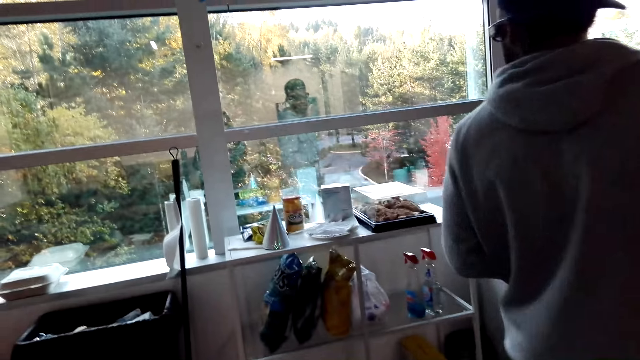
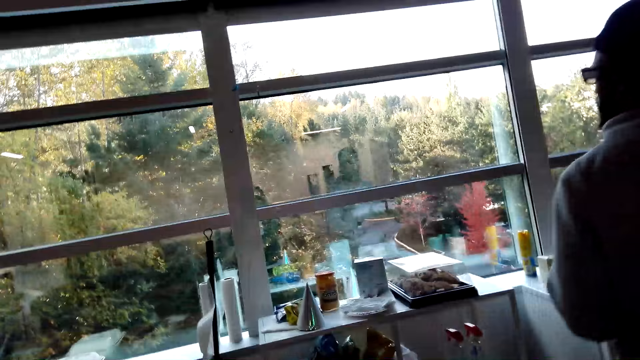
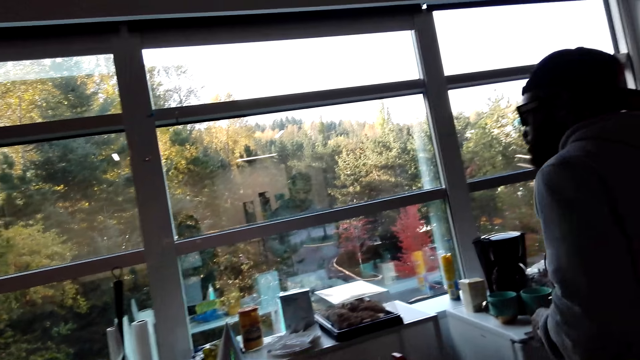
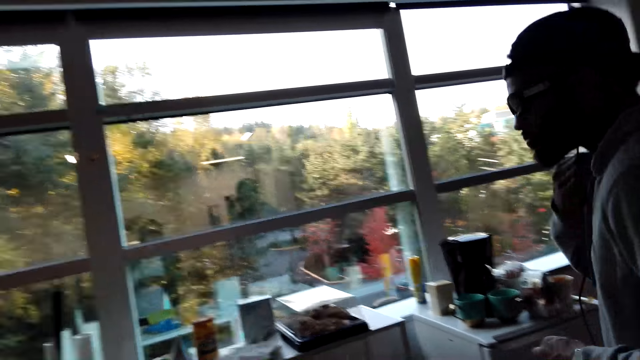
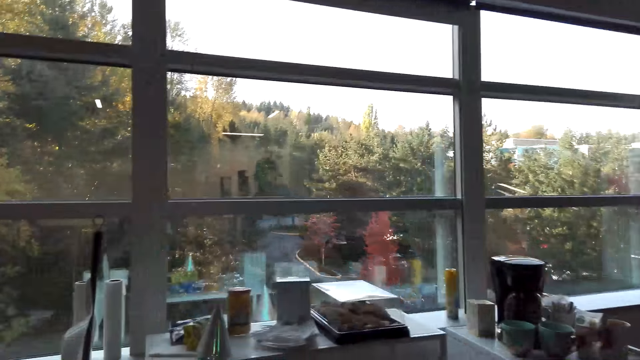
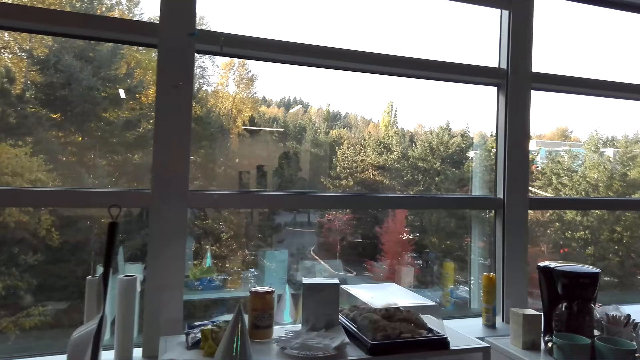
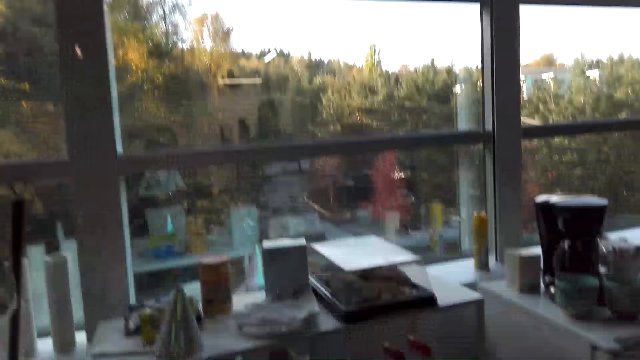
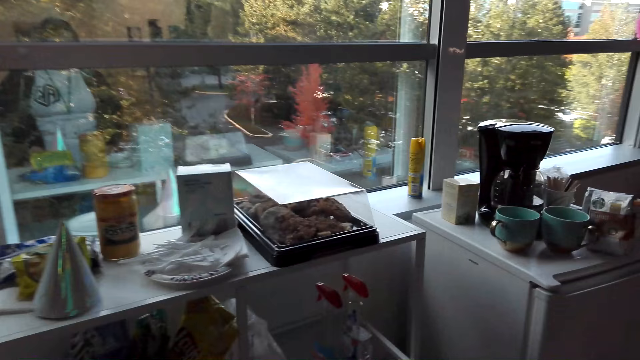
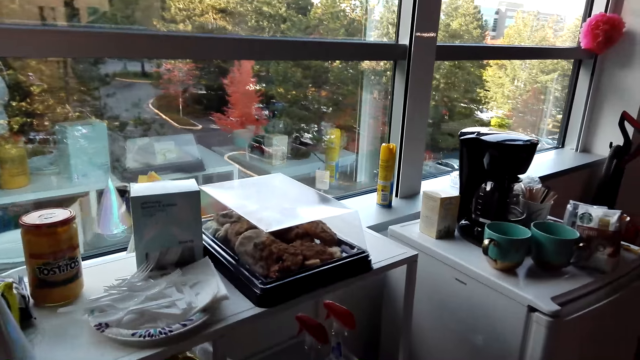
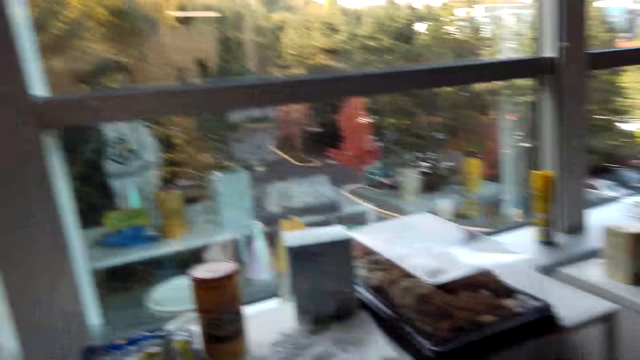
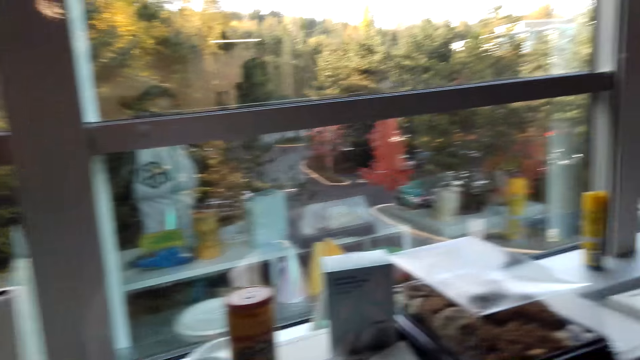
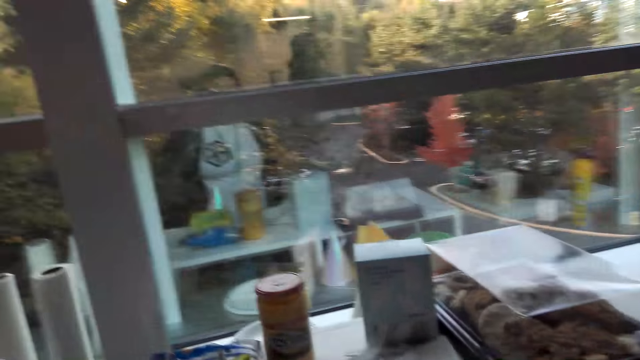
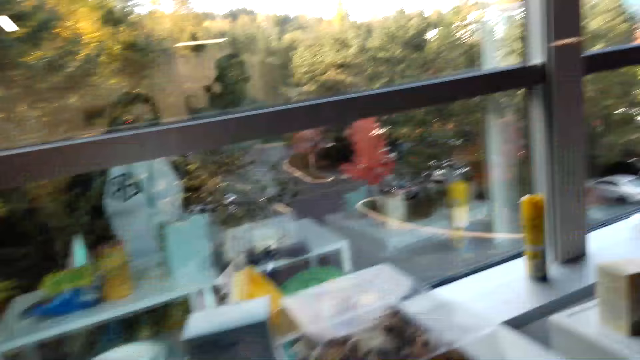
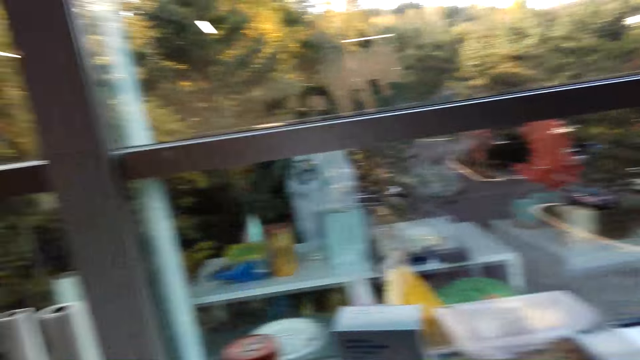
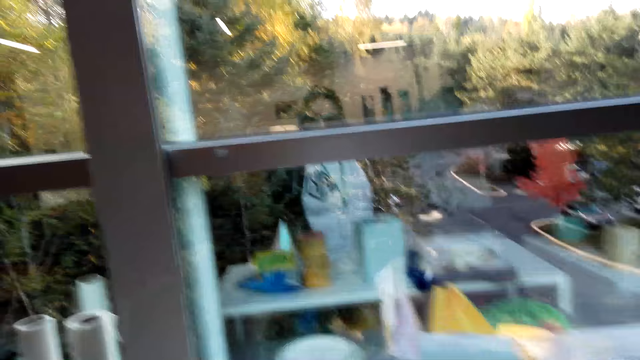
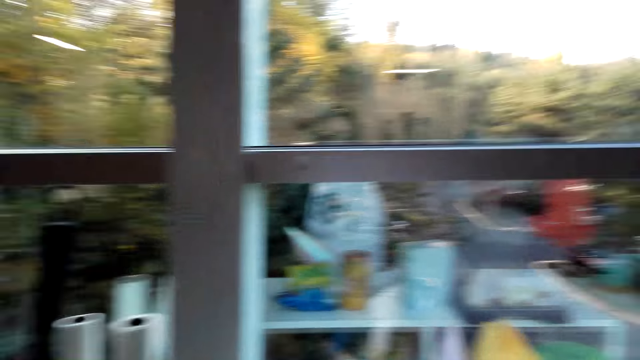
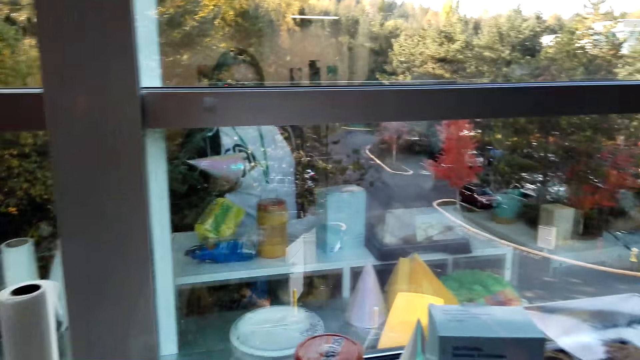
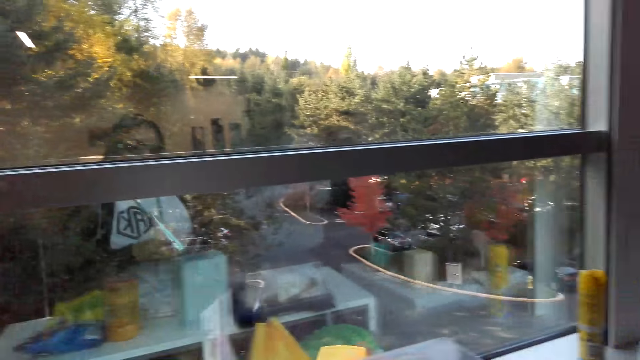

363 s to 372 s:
The camera wearer talks to a man. They walk around the apartment.

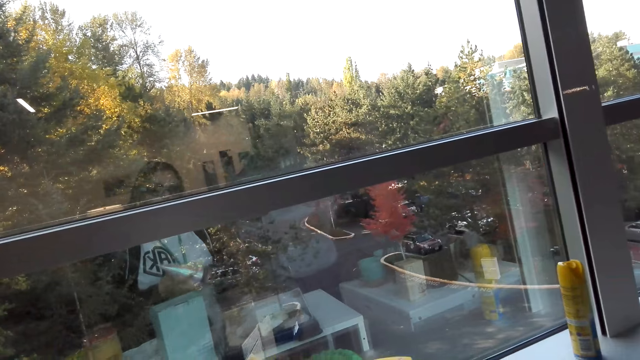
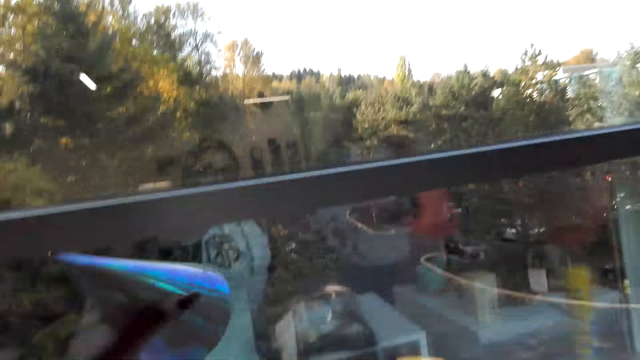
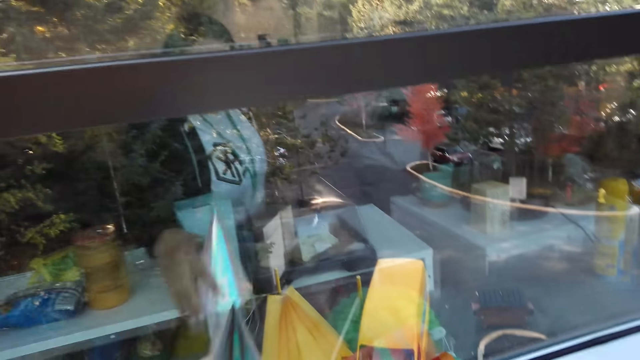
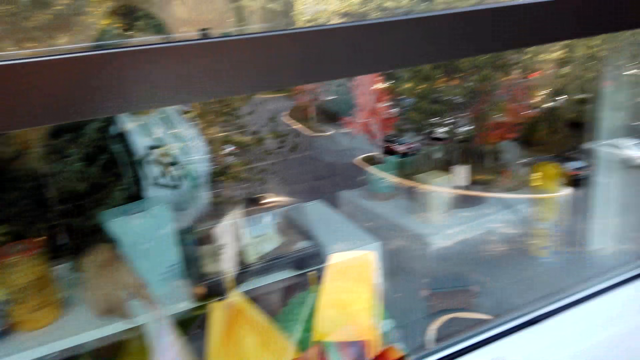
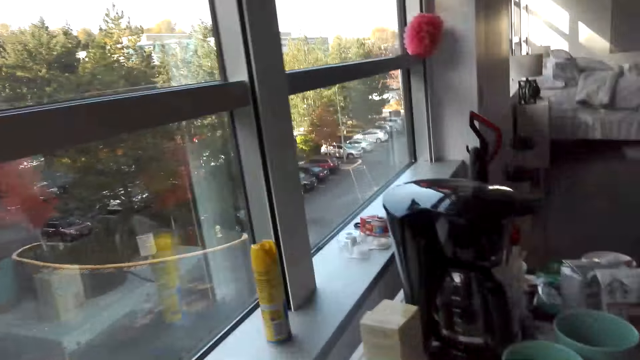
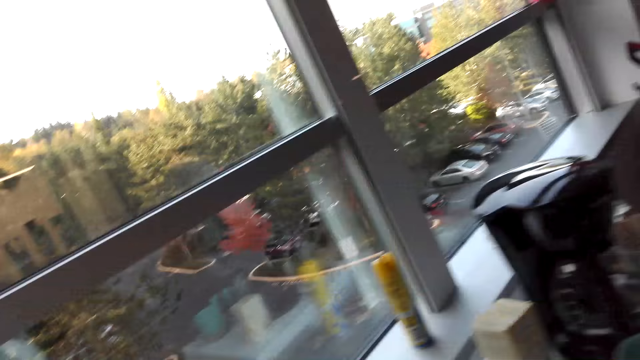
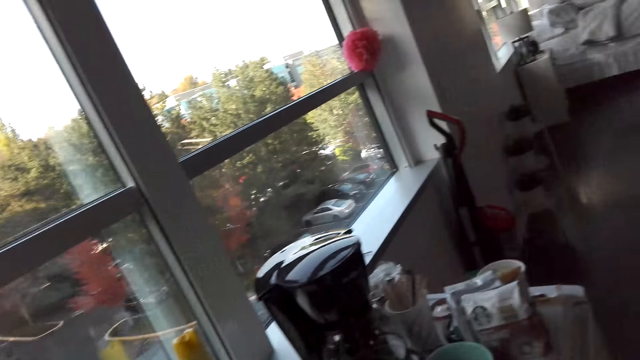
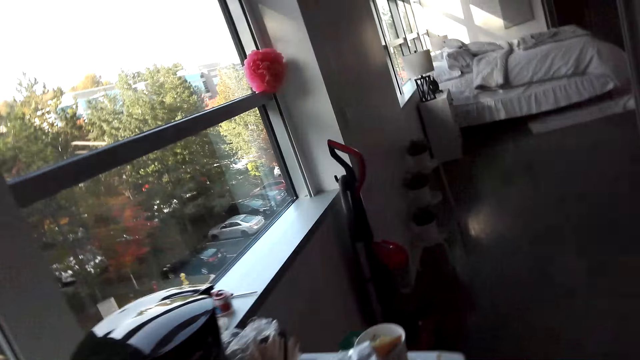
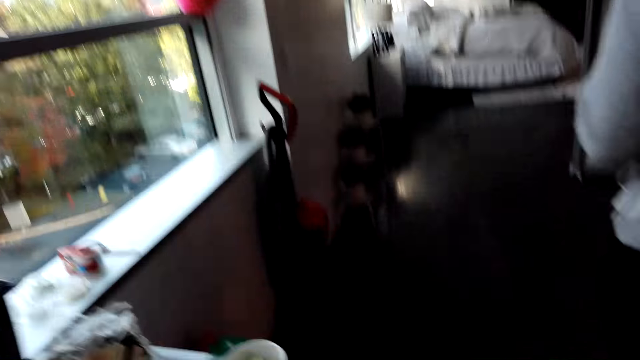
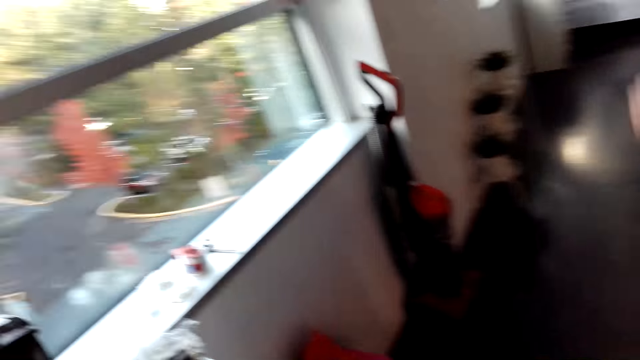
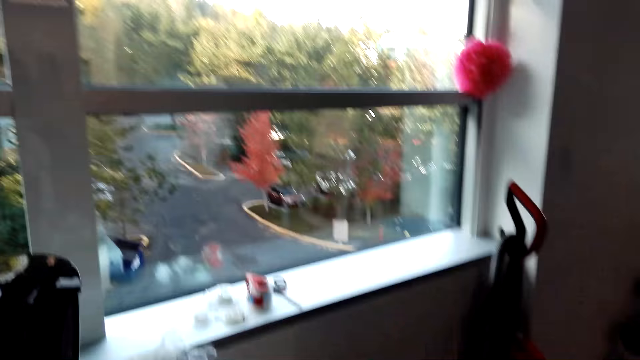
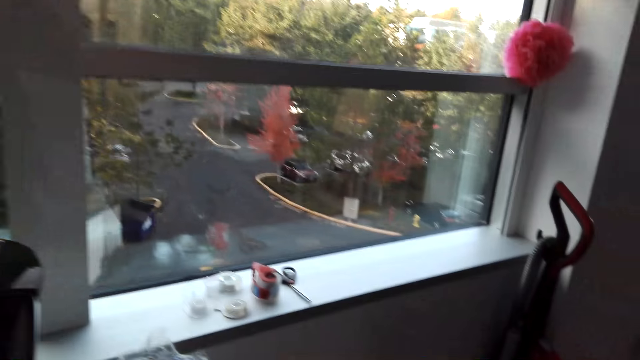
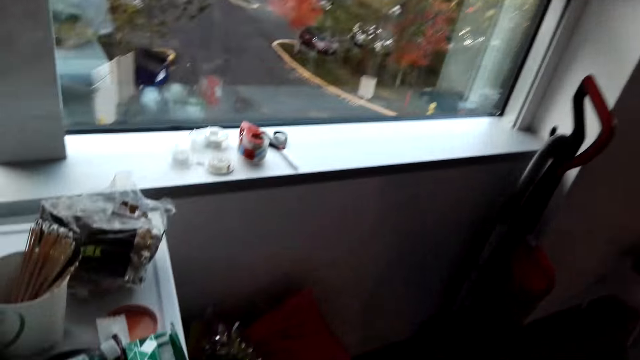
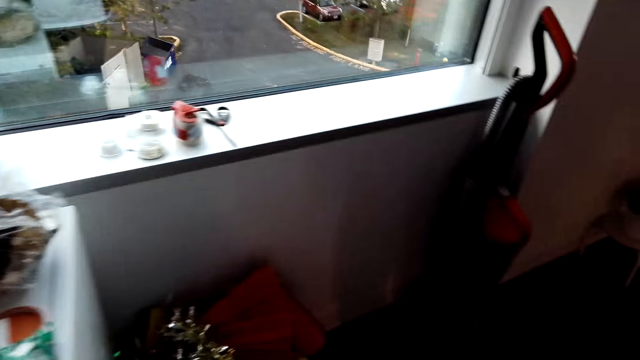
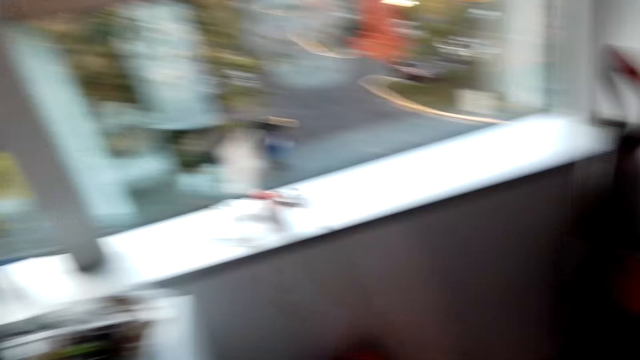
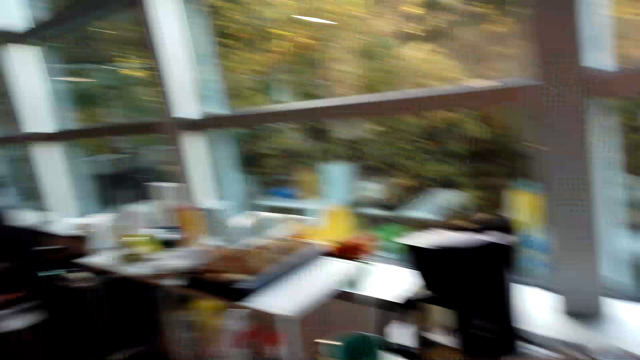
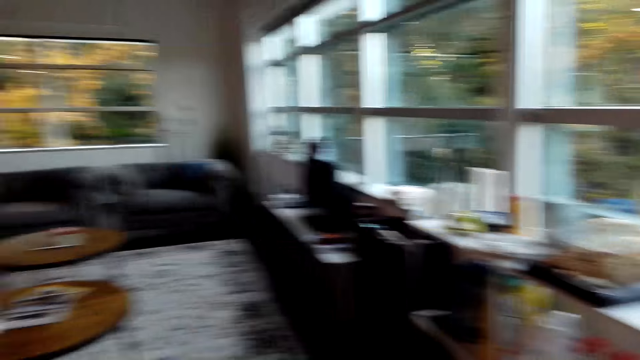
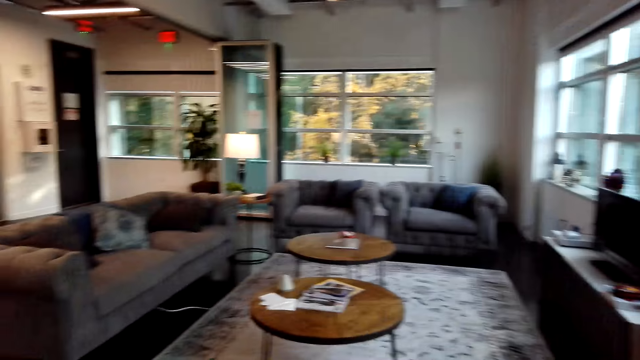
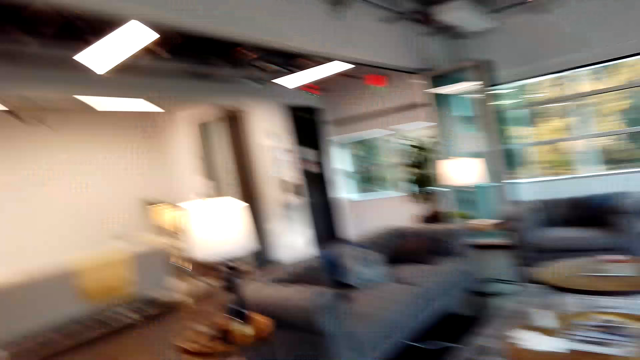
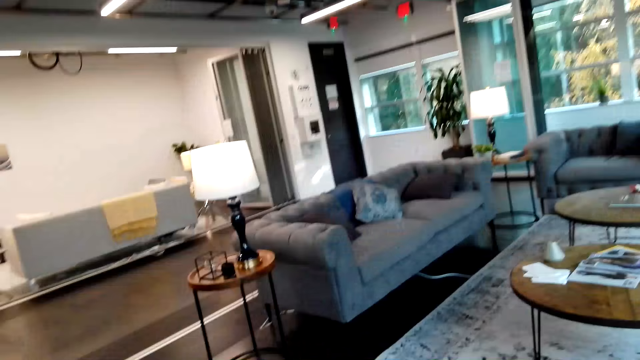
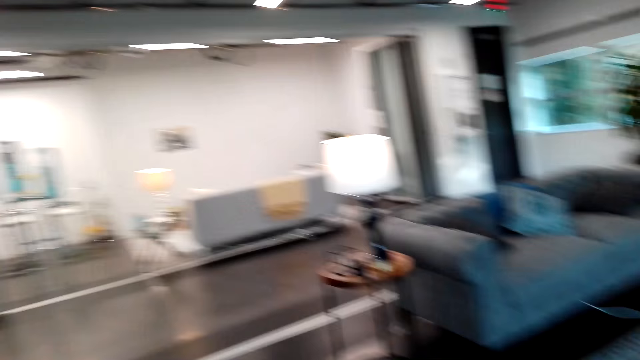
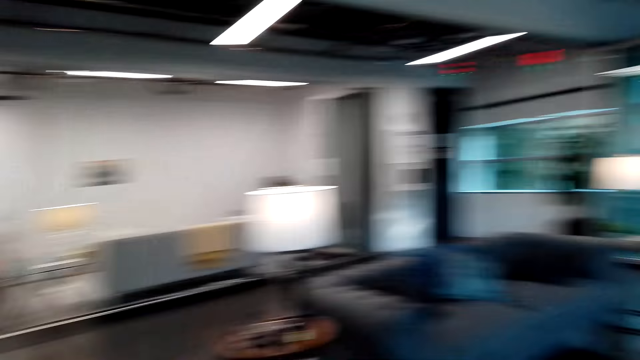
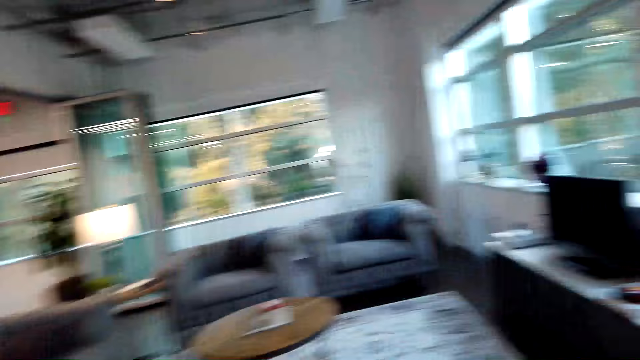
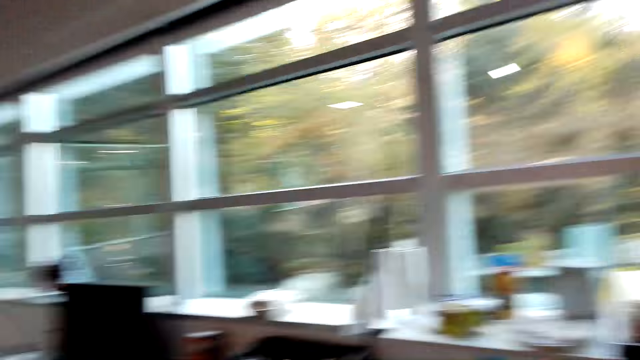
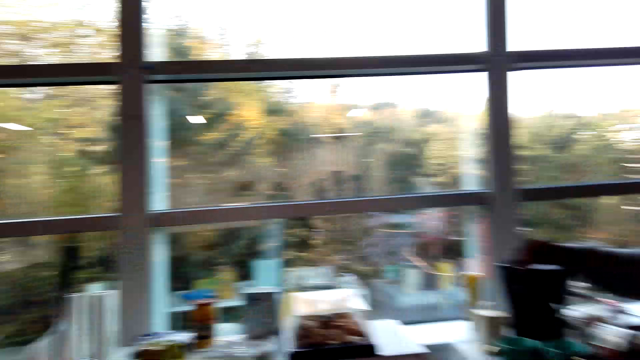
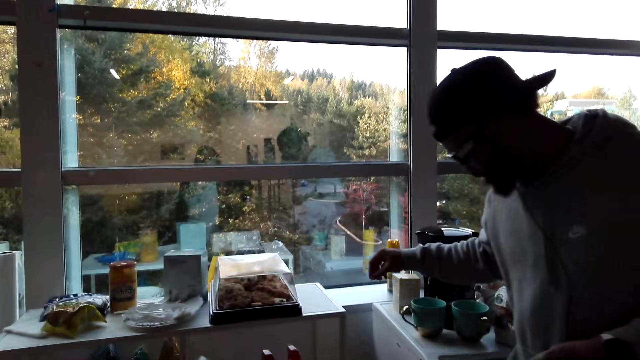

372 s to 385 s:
The camera wearer stares at the window. They place a birthday hat on the window. They drop something. They look around the apartment. They walk around the apartment. They look around the apartment. A man drops something.
